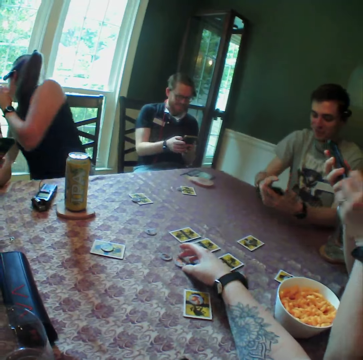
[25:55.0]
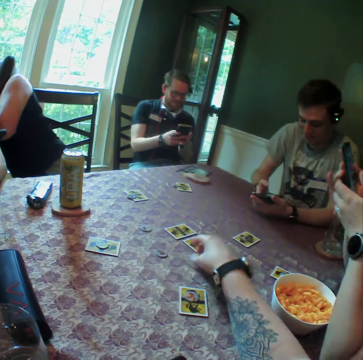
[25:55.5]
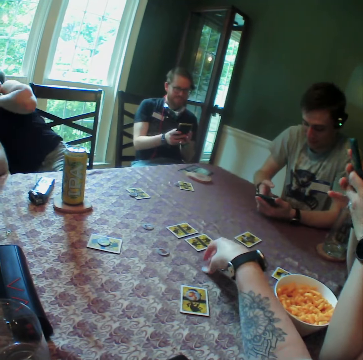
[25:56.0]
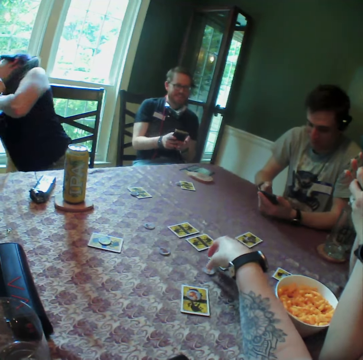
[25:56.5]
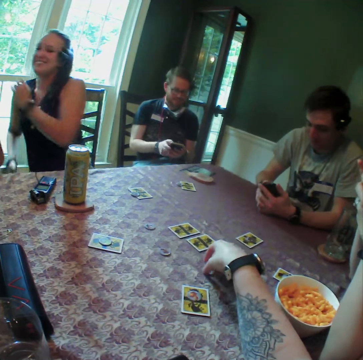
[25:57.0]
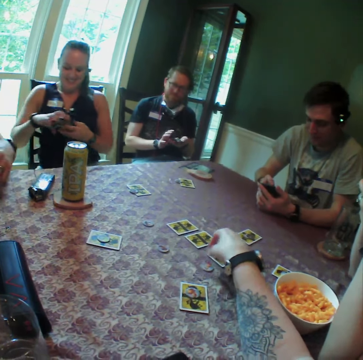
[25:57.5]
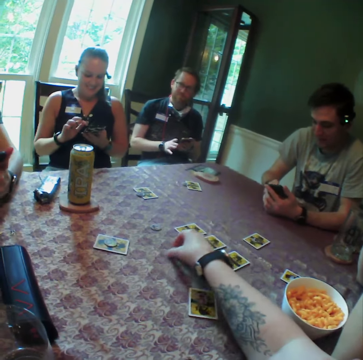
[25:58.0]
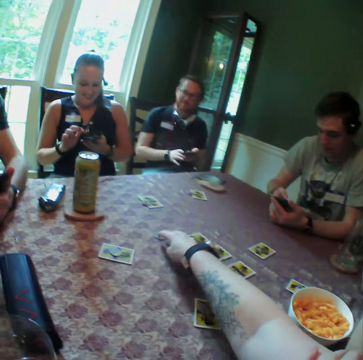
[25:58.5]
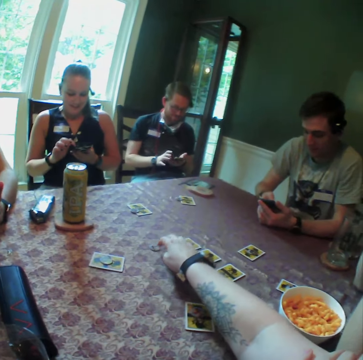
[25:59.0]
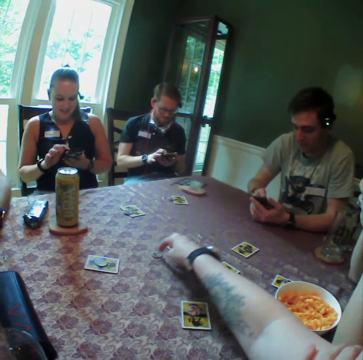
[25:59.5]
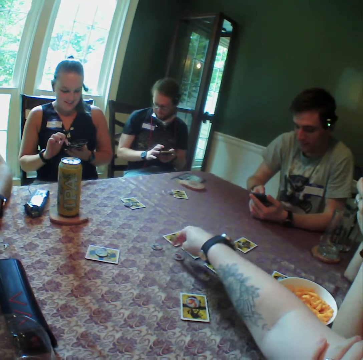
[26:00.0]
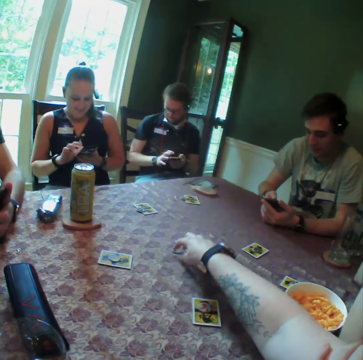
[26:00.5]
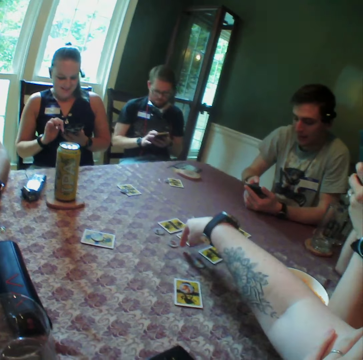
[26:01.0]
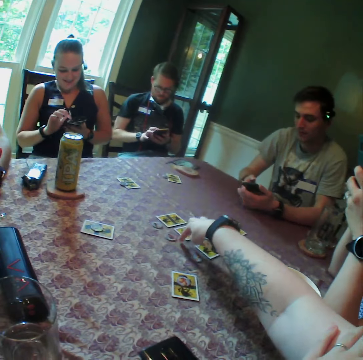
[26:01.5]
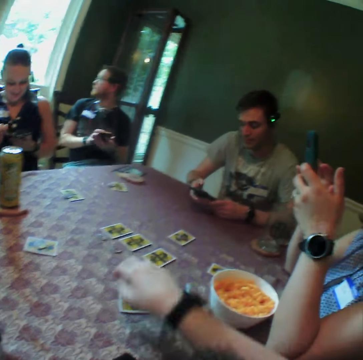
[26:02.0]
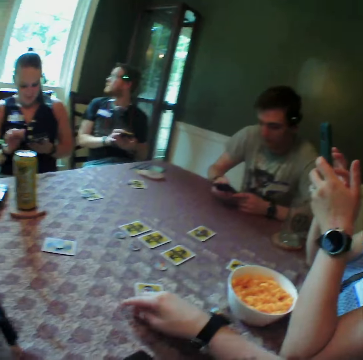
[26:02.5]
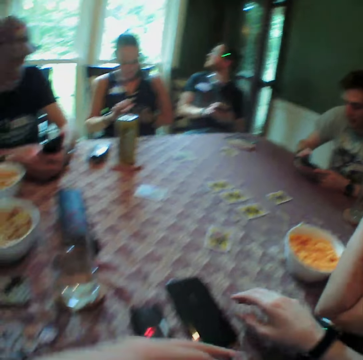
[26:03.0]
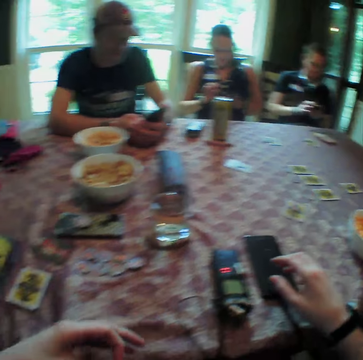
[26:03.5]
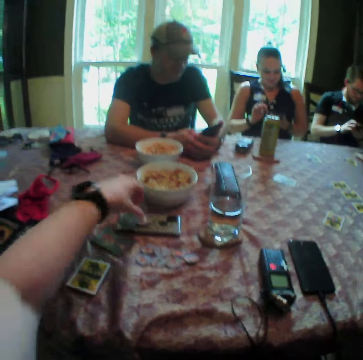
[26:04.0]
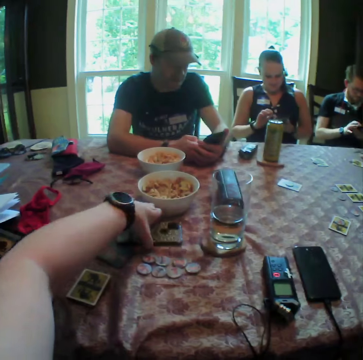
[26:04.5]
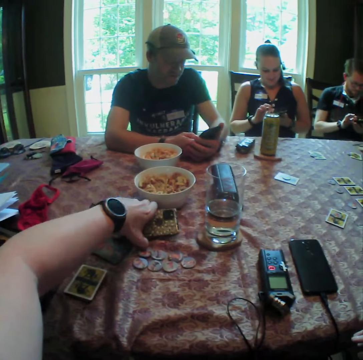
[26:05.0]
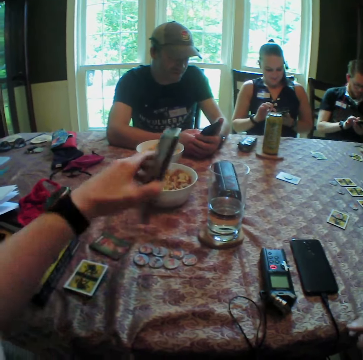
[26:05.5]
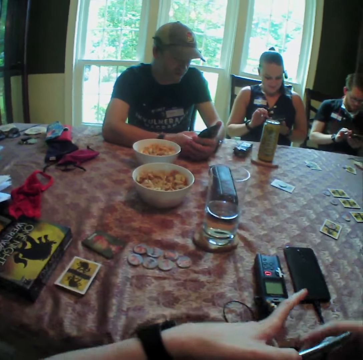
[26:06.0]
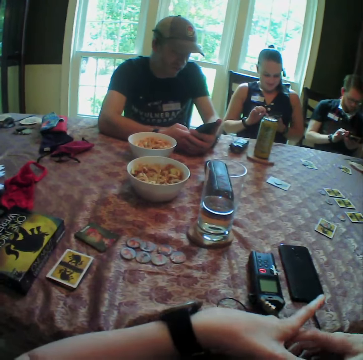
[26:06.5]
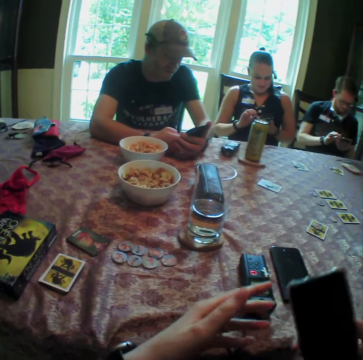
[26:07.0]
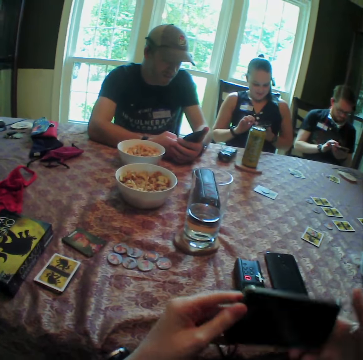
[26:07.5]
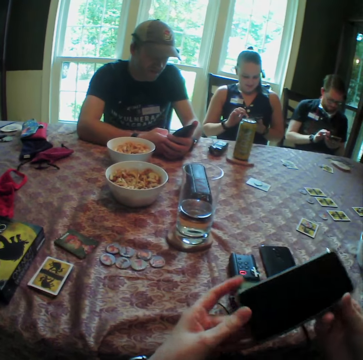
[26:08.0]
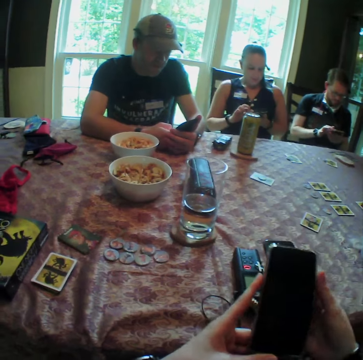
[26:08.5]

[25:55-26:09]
A woman operates the phone with both hands. The camera wearer picks up the coaster from the table with his right hand. He taps the coaster on the table with his right hand and drops the coaster on the table with his right hand. Another woman picks up a phone from the ground with her left hand. The other woman operates her phone with both hands. The camera wearer moves the coasters on the table with his right hand. A person uses his phone. The camera wearer moves chips on the table. He picks up a phone from the table with his left hand. He holds the phone with both hands.

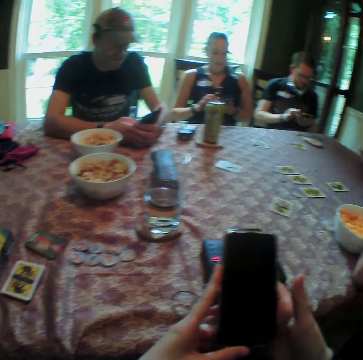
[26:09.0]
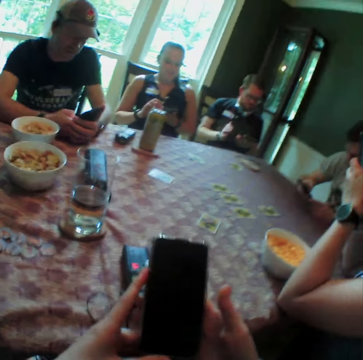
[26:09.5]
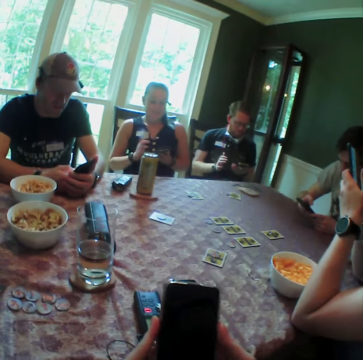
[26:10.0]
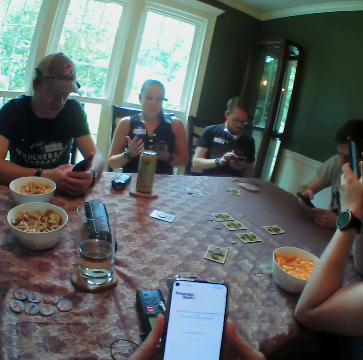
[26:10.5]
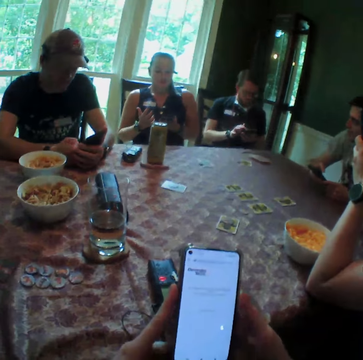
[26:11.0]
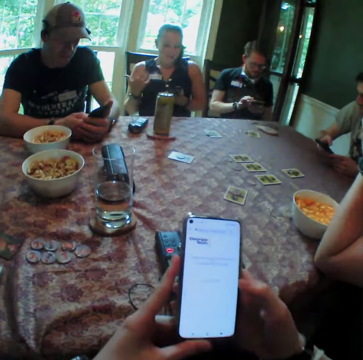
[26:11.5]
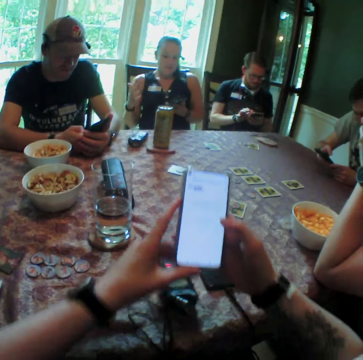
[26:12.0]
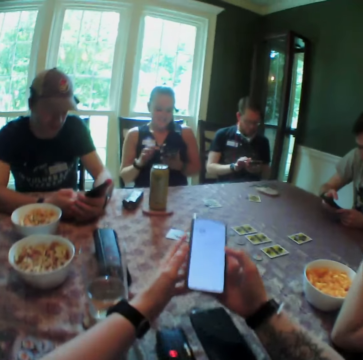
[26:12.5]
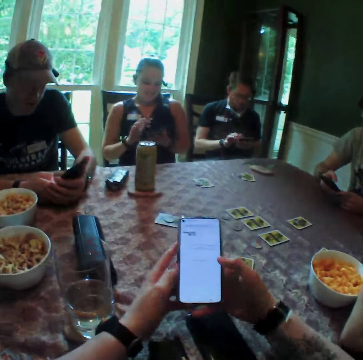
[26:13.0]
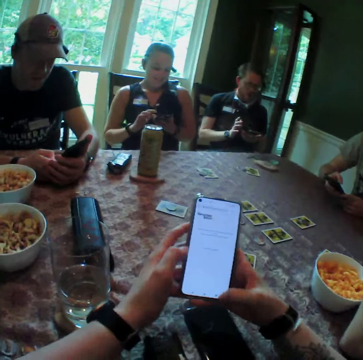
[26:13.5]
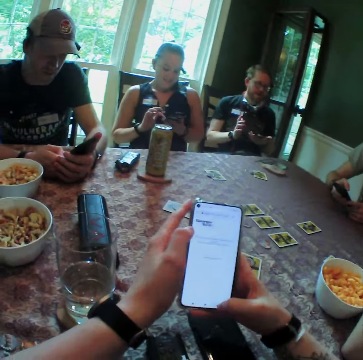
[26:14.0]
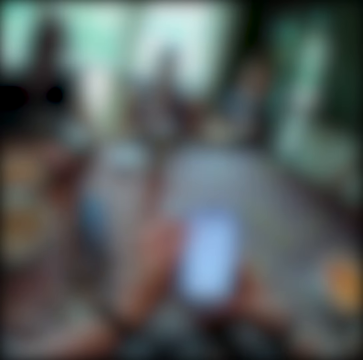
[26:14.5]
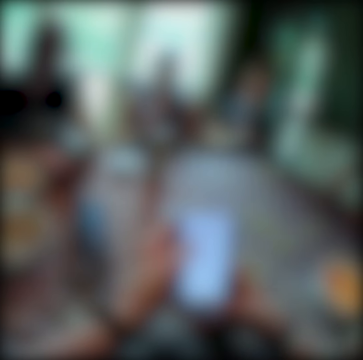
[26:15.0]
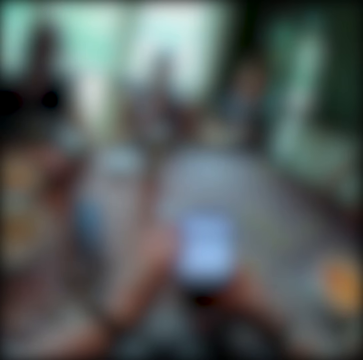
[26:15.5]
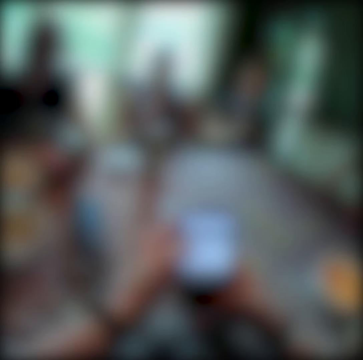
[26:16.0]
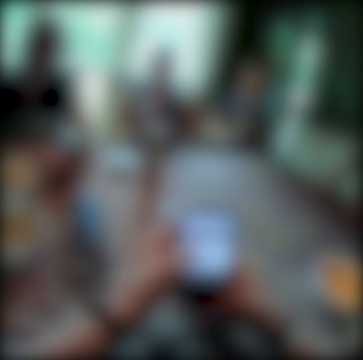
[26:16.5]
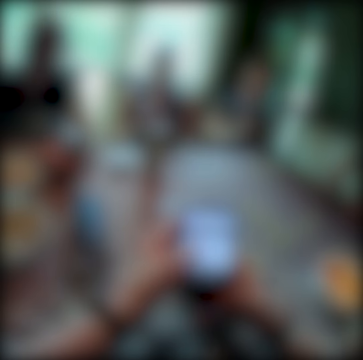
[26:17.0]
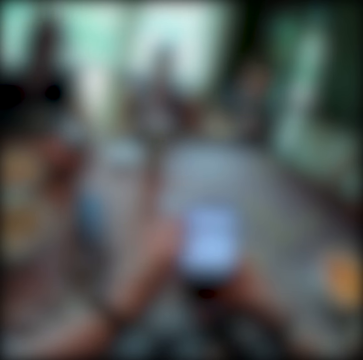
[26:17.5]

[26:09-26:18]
The camera wearer operates the phone with both hands. They place both hands on the table.

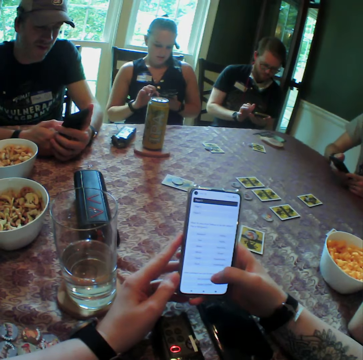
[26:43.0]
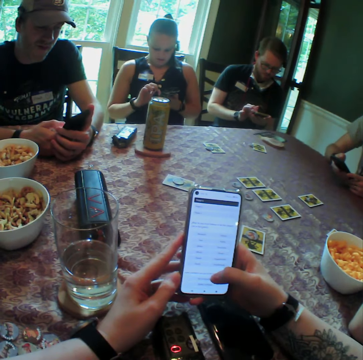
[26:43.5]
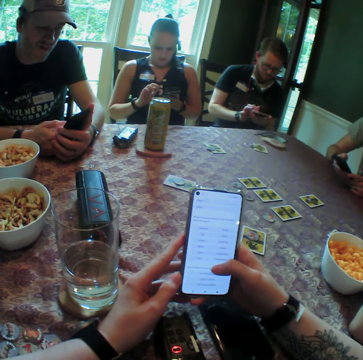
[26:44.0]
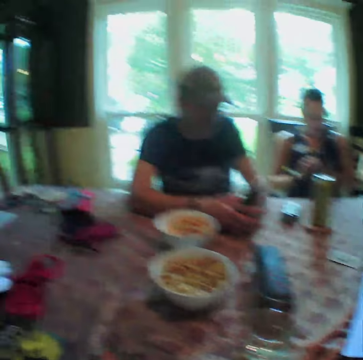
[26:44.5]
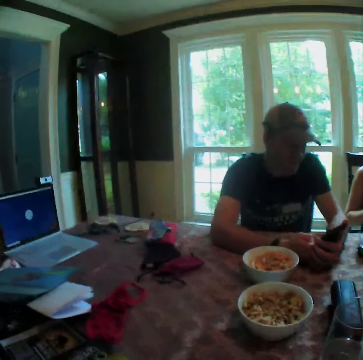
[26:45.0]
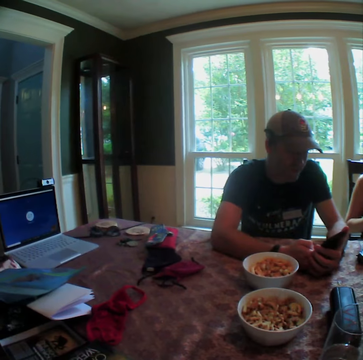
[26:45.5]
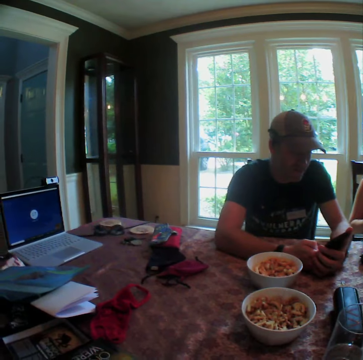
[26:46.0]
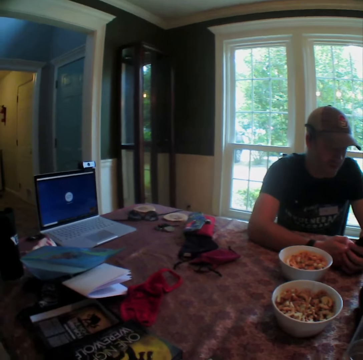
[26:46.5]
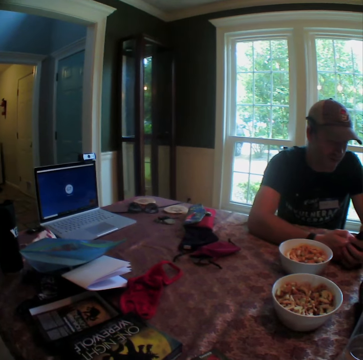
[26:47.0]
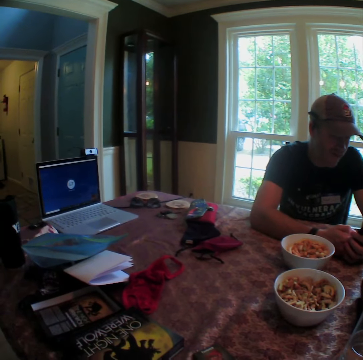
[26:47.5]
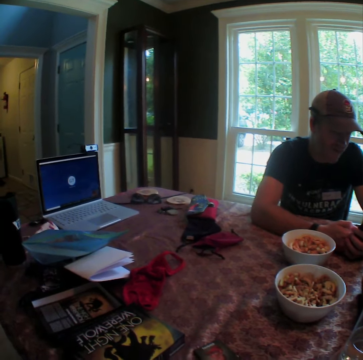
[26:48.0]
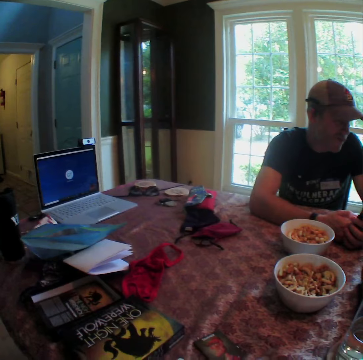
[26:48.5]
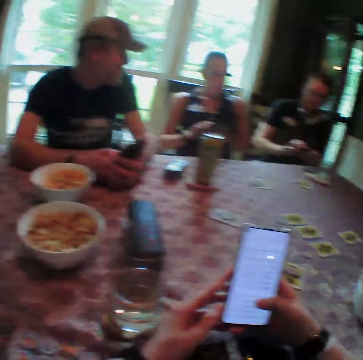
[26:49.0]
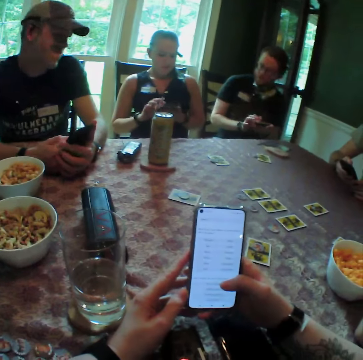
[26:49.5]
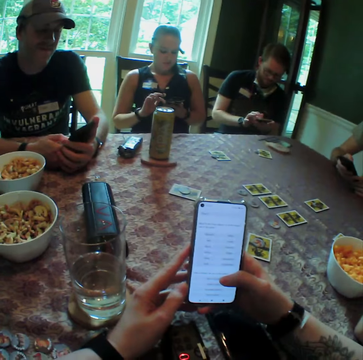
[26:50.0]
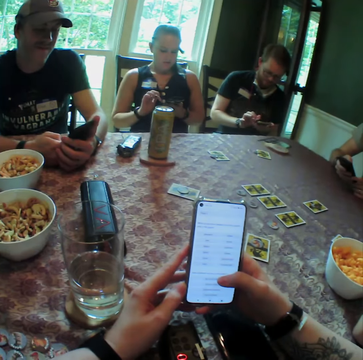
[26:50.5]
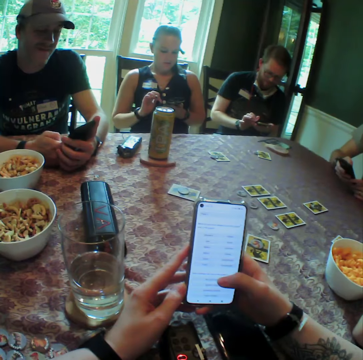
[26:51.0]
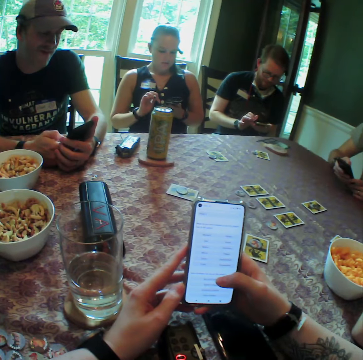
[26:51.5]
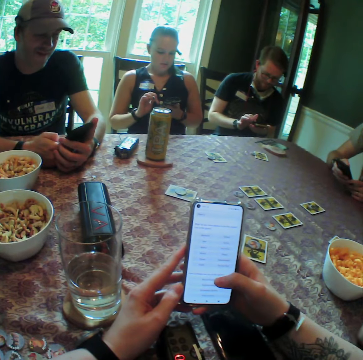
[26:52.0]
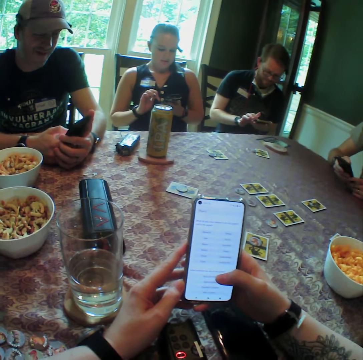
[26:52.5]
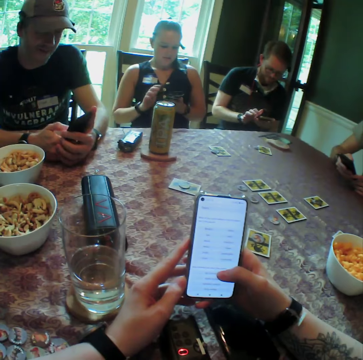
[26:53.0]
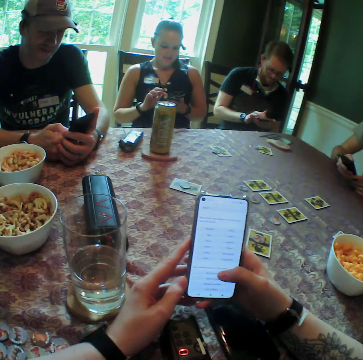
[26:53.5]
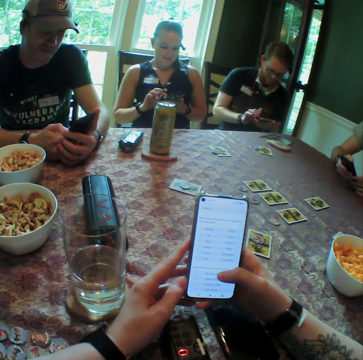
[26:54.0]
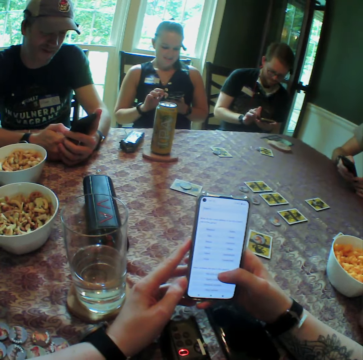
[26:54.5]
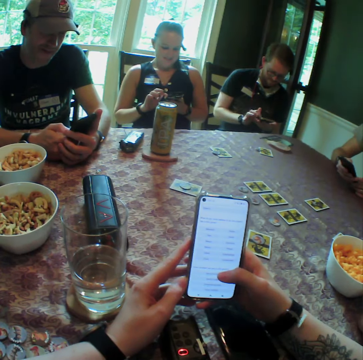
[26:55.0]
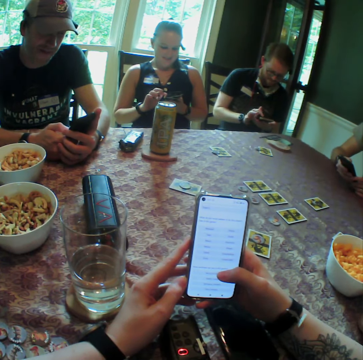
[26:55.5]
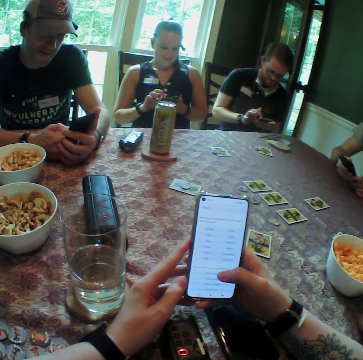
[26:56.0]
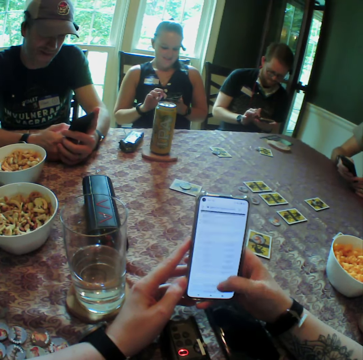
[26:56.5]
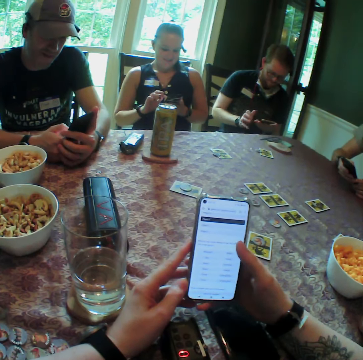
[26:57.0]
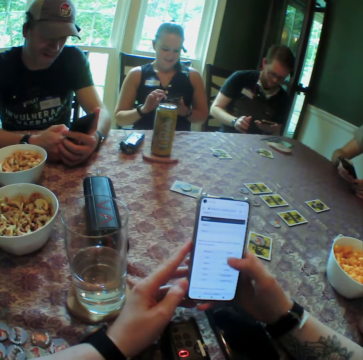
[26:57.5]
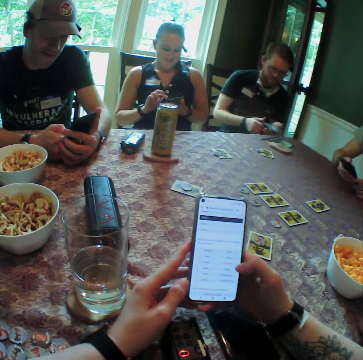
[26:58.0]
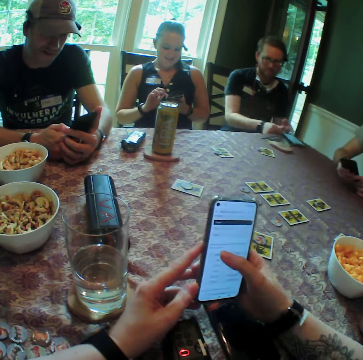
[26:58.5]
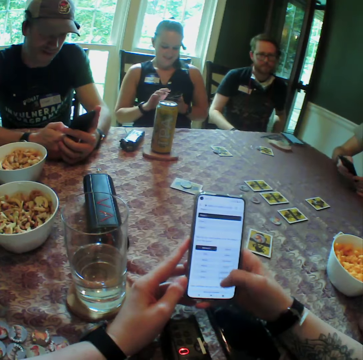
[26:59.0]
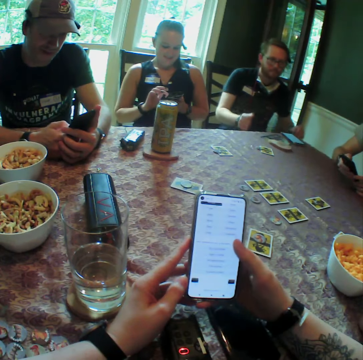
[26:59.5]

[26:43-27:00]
The camera wearer looks around. A person operates his phone. Another person uses a phone. The camera wearer uses his phone. A man drops the phone on the table with both hands.
